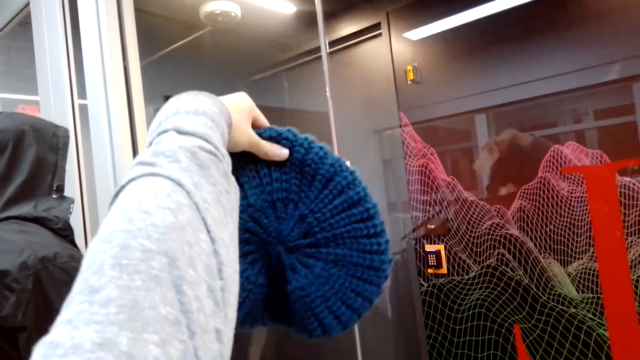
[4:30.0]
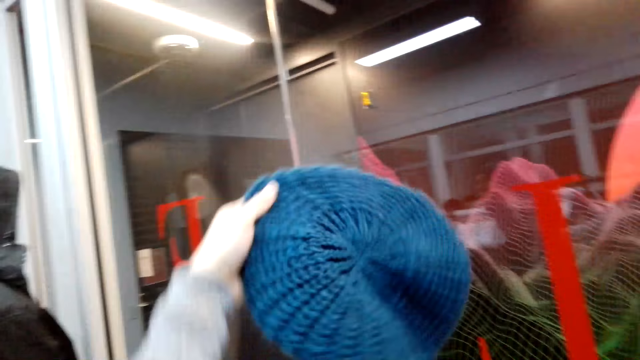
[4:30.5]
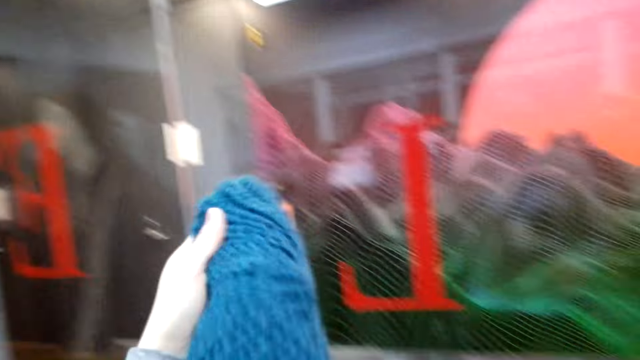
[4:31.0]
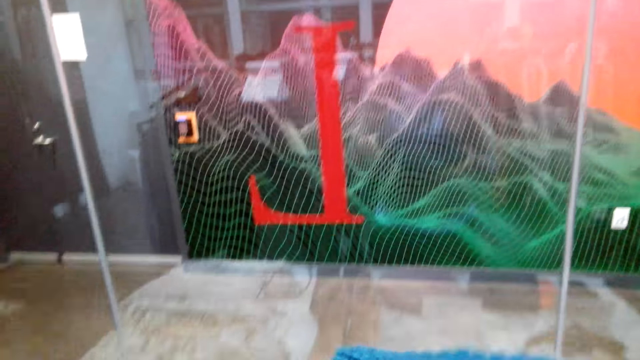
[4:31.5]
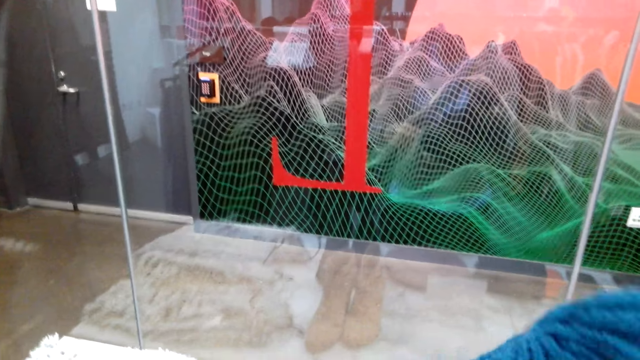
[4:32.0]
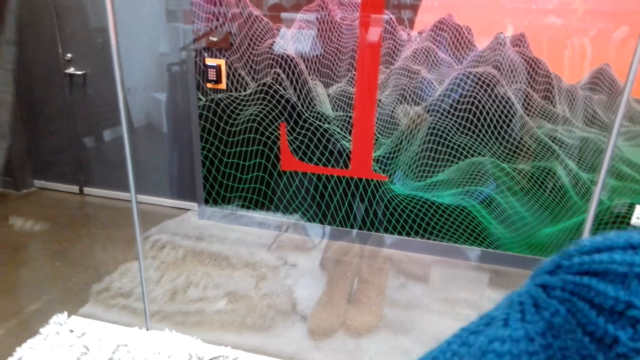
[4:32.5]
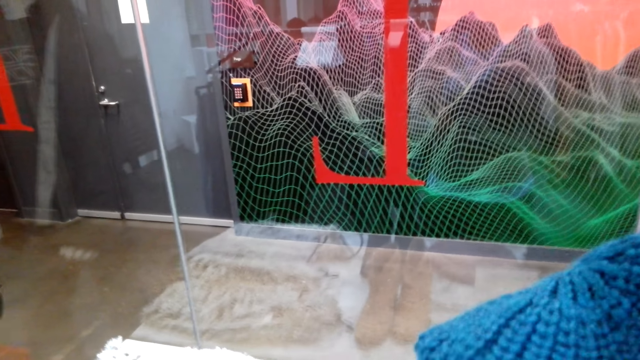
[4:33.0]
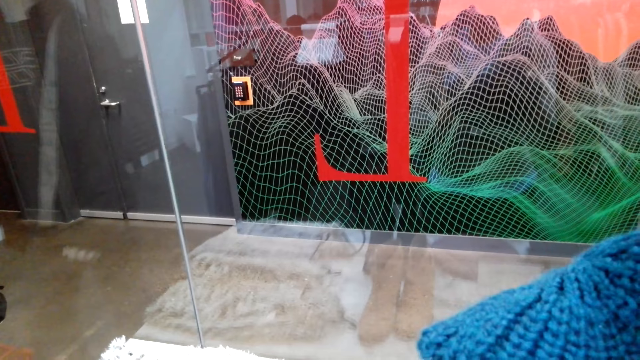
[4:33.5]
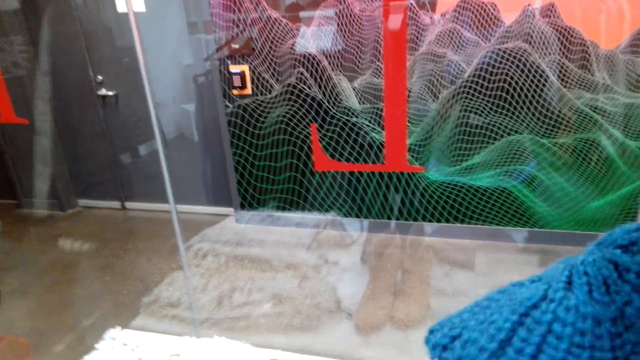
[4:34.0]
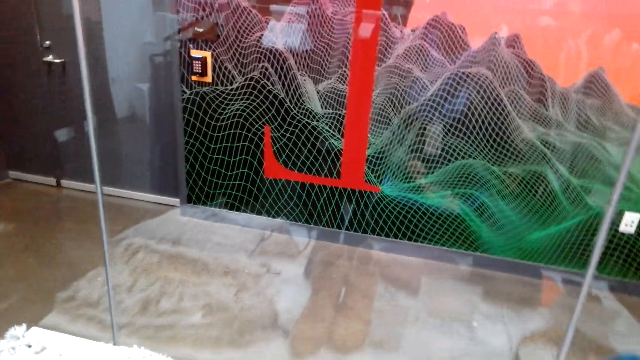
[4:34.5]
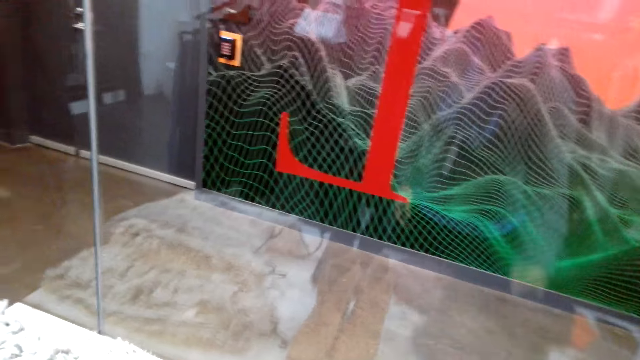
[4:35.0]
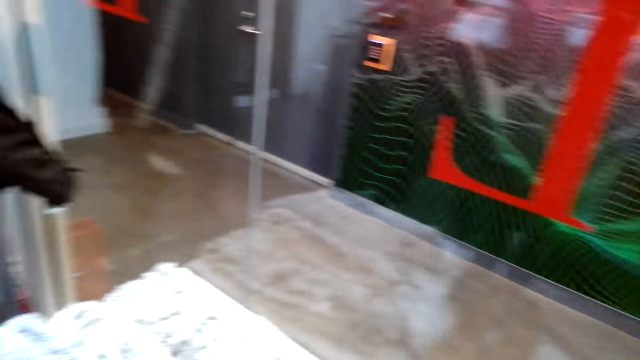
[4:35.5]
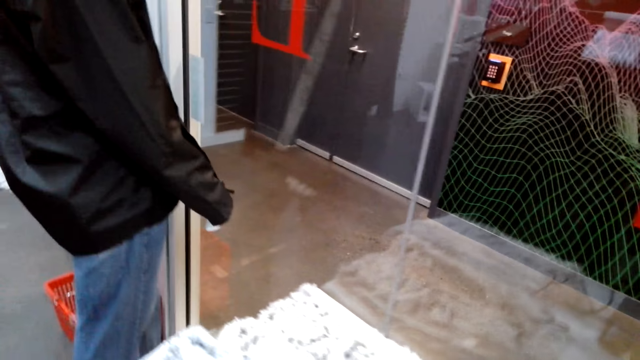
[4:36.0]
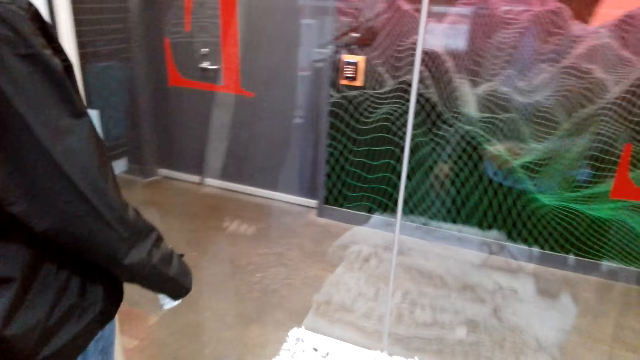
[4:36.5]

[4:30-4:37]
The camera wearer puts the cap down. They lift up the cap. They place the hat on the table. They move around the shop.

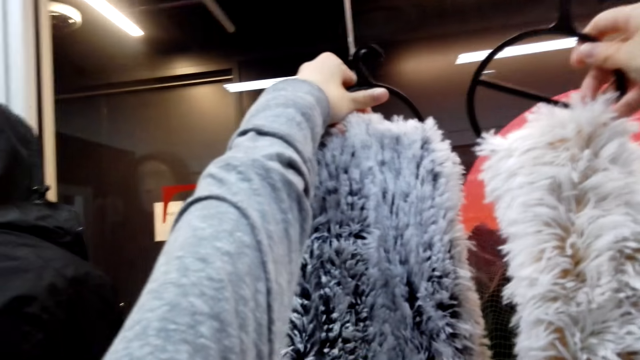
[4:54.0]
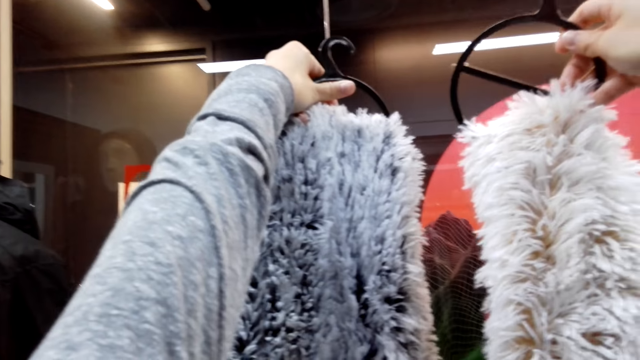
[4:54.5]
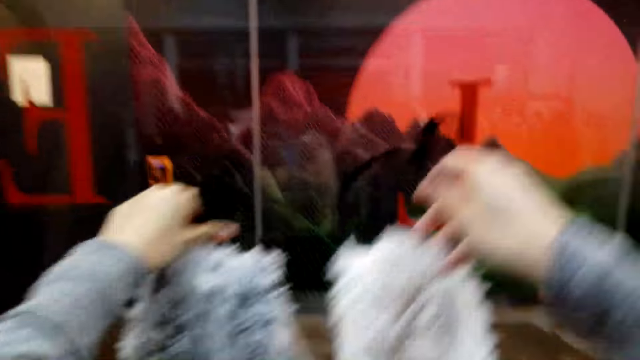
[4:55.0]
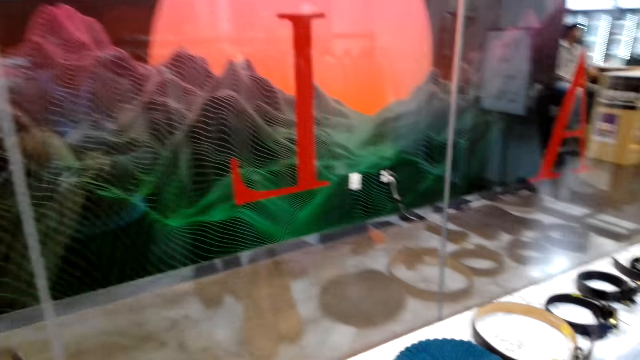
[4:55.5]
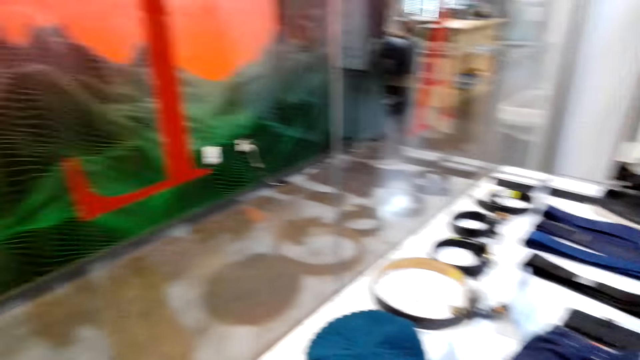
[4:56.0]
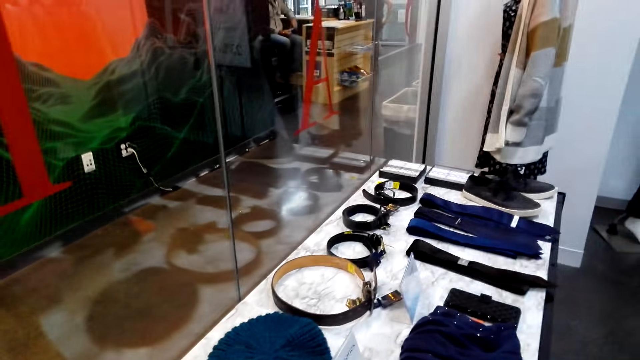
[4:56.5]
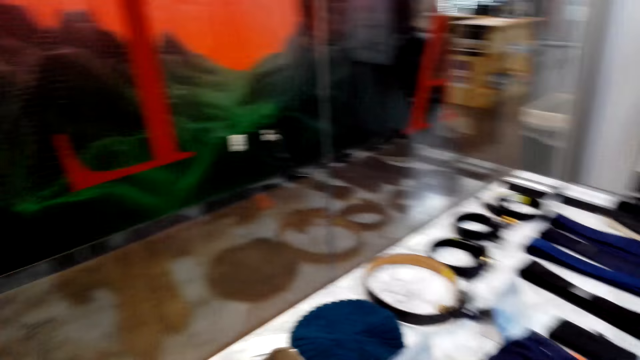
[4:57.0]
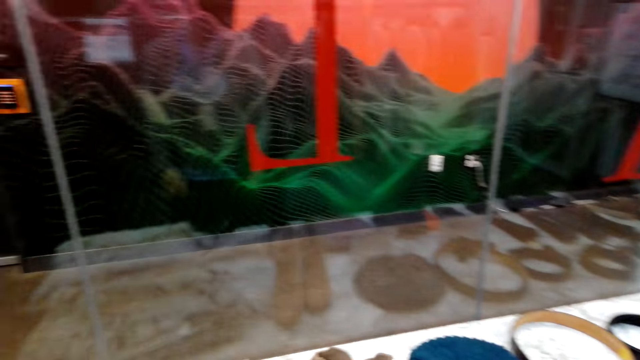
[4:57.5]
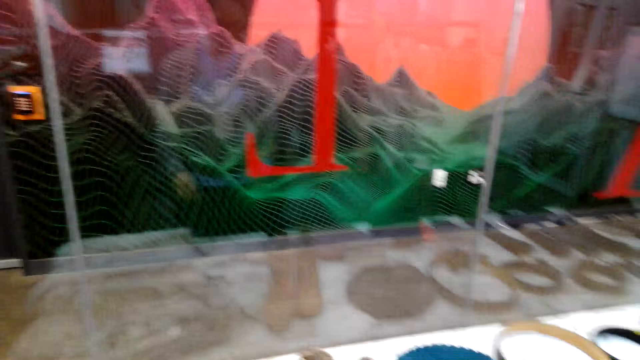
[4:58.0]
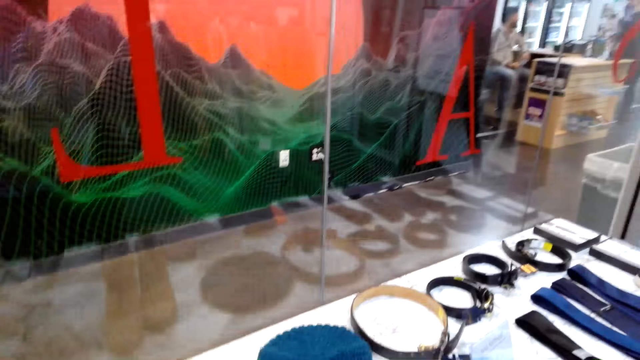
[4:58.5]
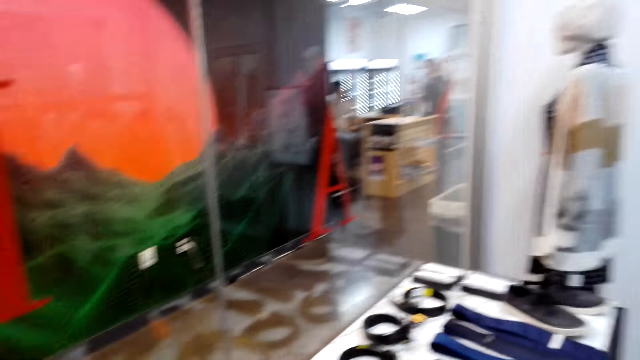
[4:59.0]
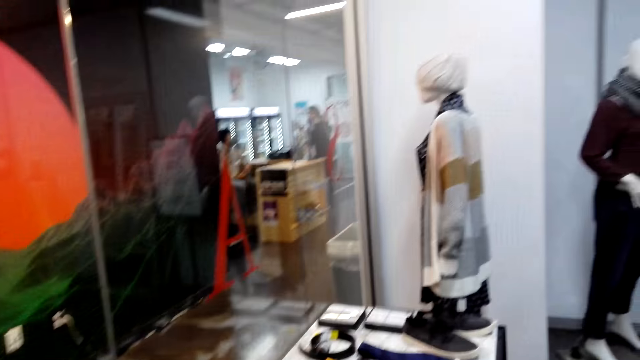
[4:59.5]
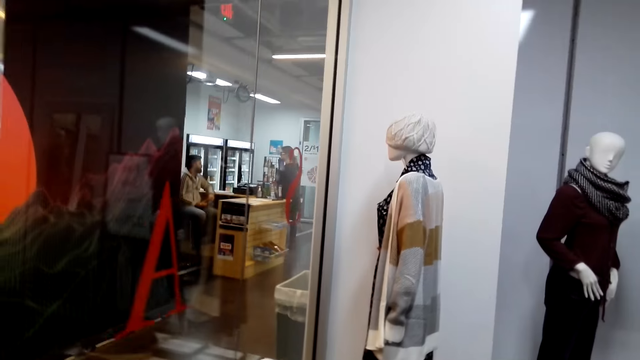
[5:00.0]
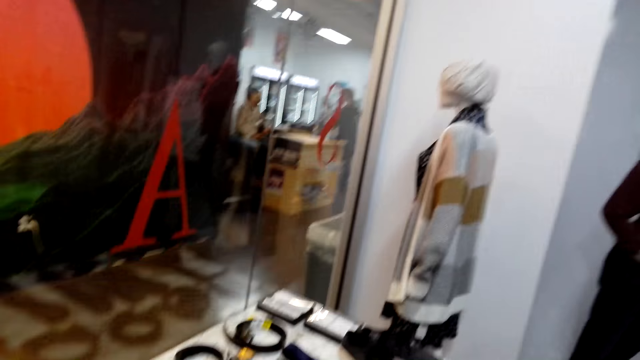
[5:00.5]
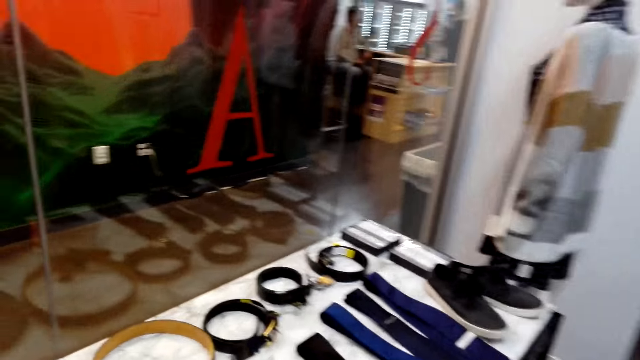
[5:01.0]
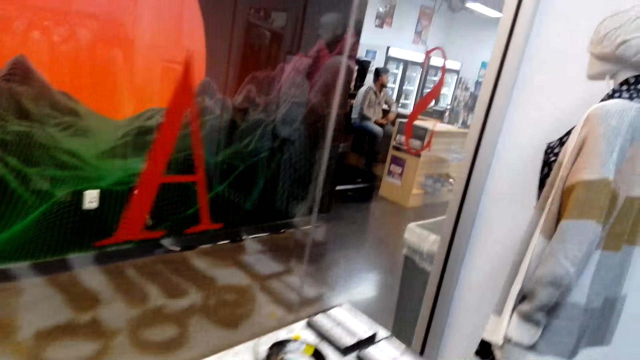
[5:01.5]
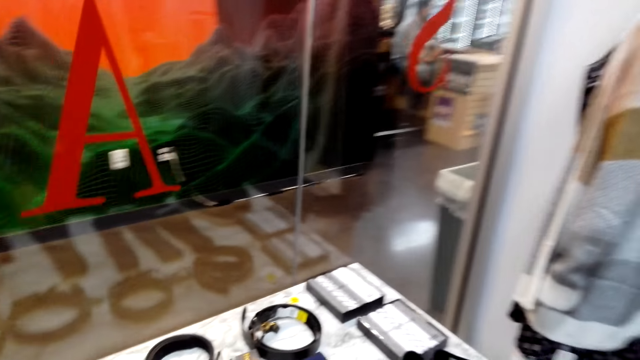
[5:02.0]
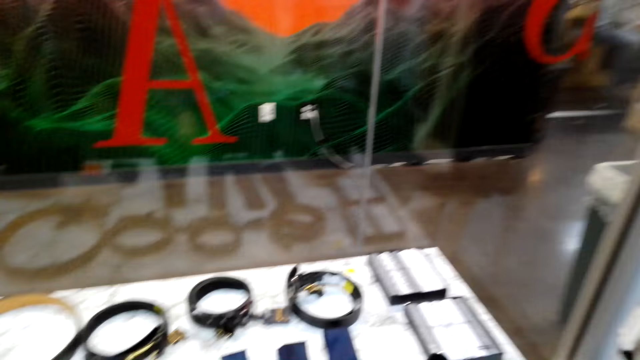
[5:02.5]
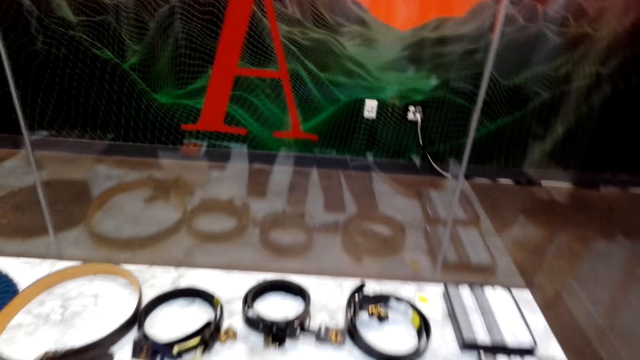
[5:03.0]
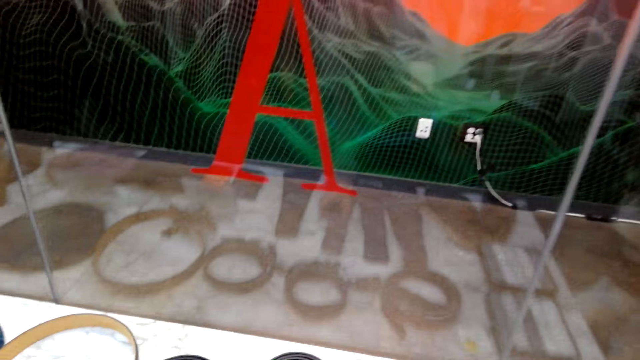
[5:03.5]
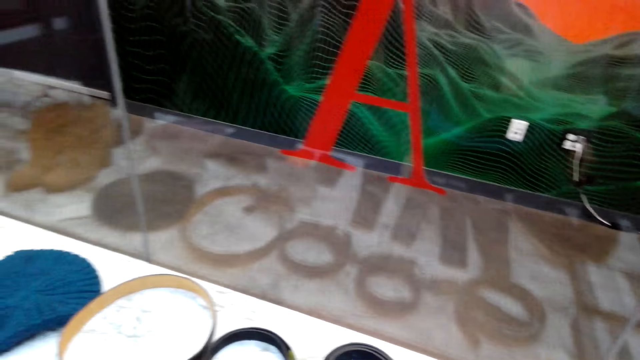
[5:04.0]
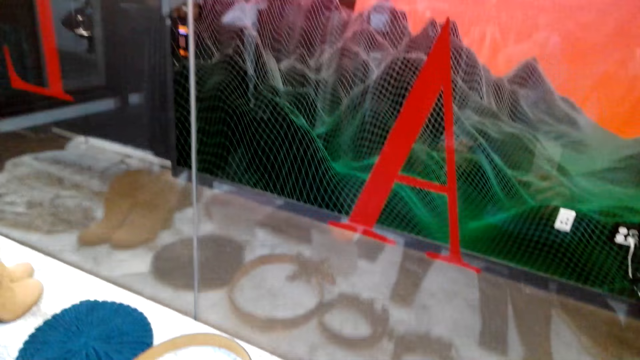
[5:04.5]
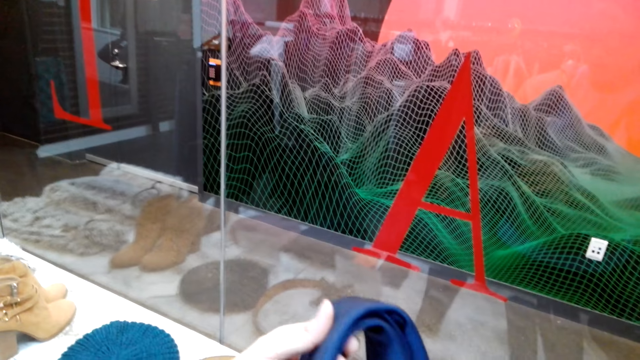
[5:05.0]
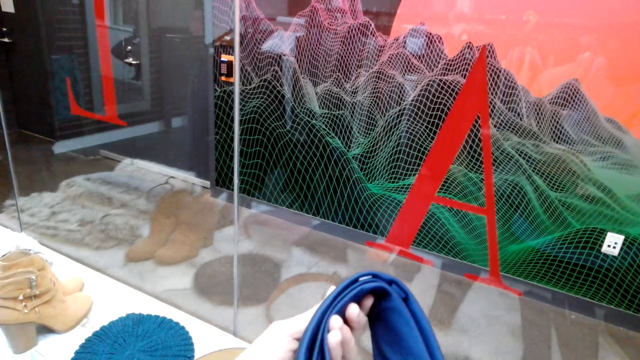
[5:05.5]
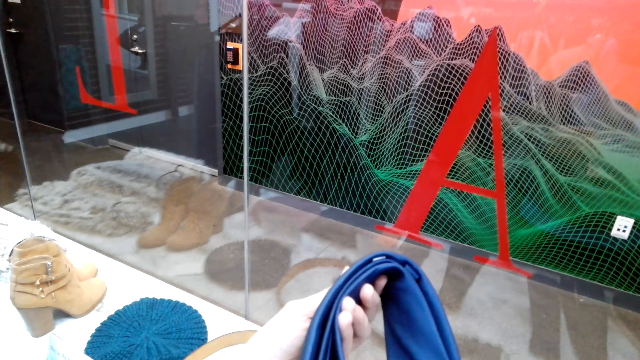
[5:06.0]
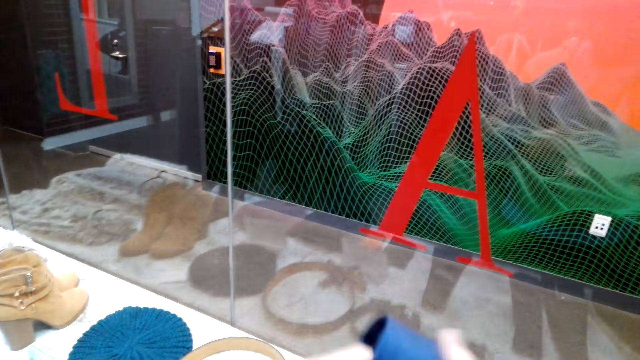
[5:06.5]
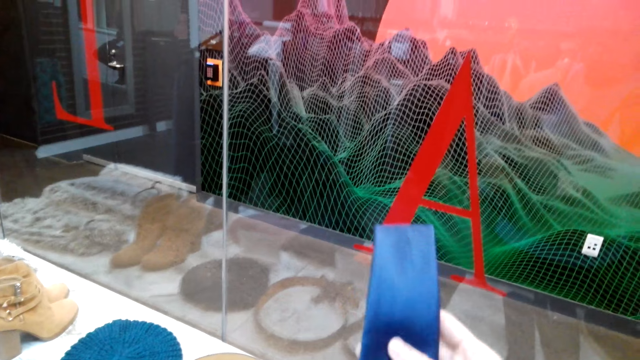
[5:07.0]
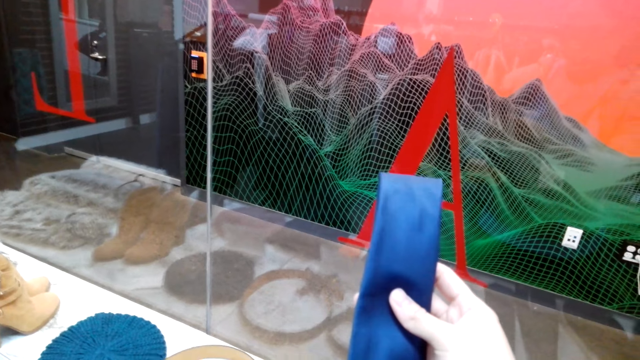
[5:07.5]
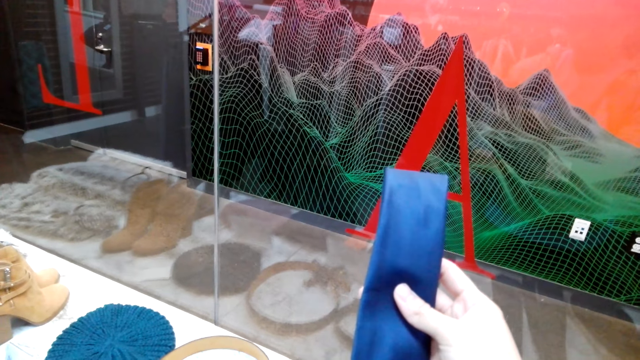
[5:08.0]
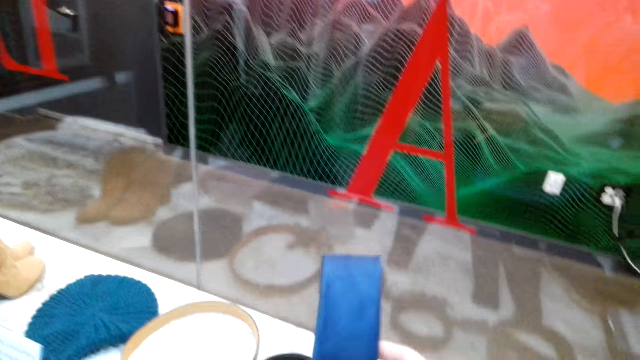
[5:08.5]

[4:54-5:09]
The camera wearer places the scarf on the table. They whisper in the store and walk in the store. They pick up the tie and look at the tie. They lift up the belt.
